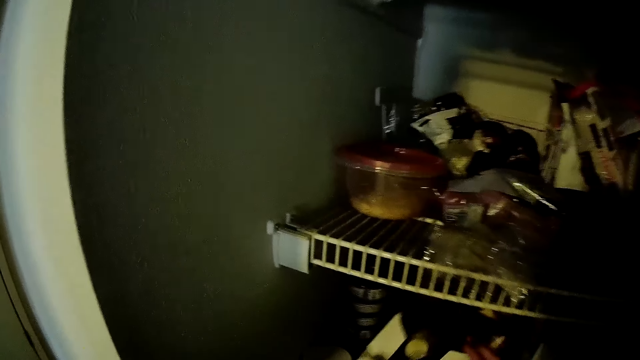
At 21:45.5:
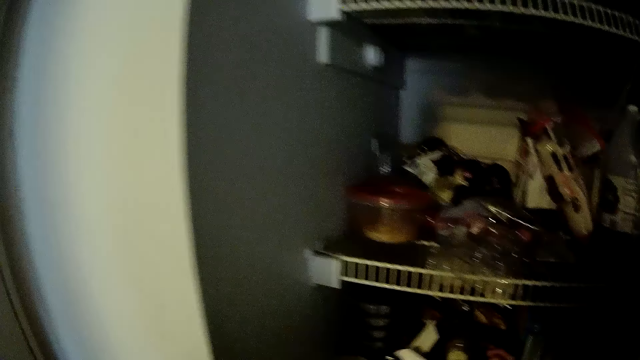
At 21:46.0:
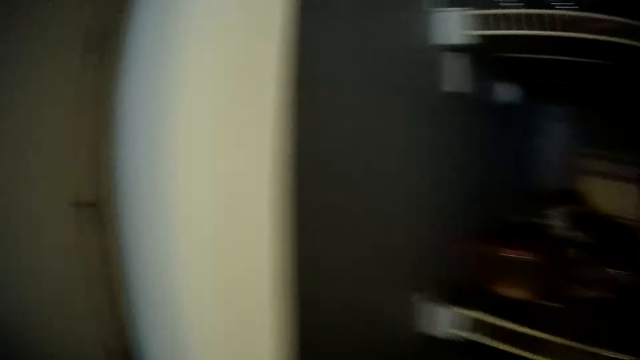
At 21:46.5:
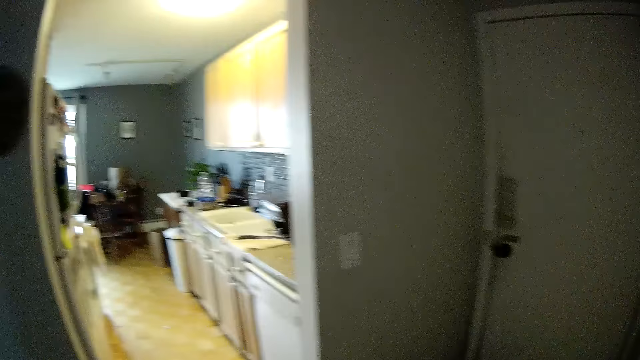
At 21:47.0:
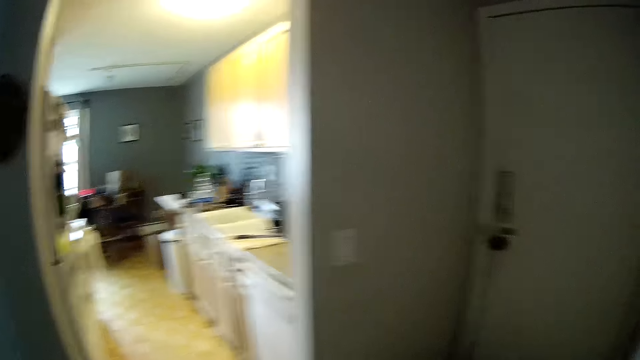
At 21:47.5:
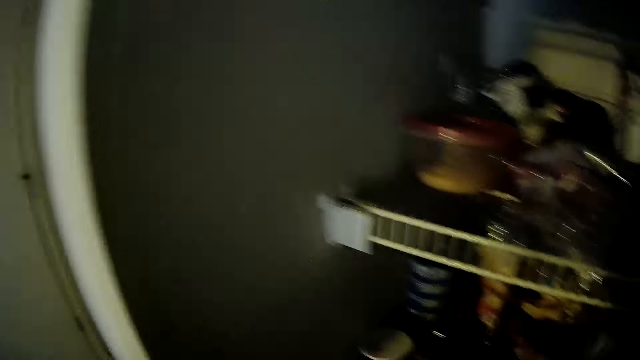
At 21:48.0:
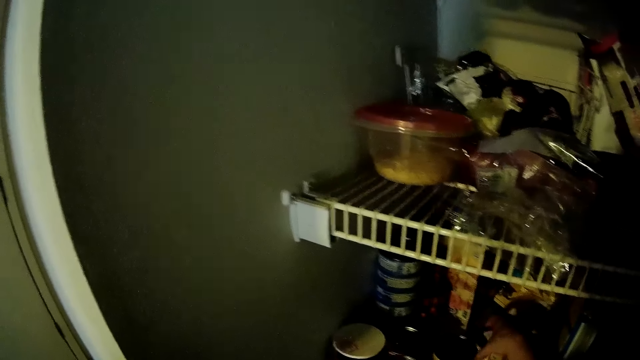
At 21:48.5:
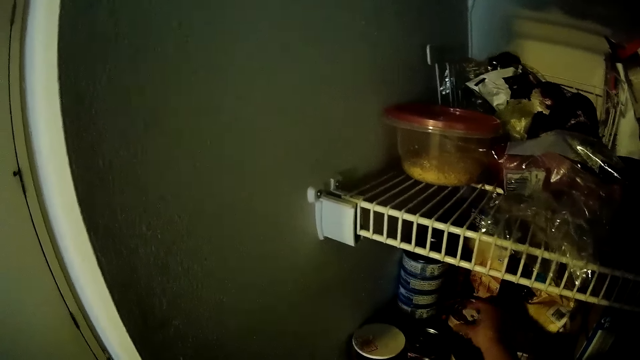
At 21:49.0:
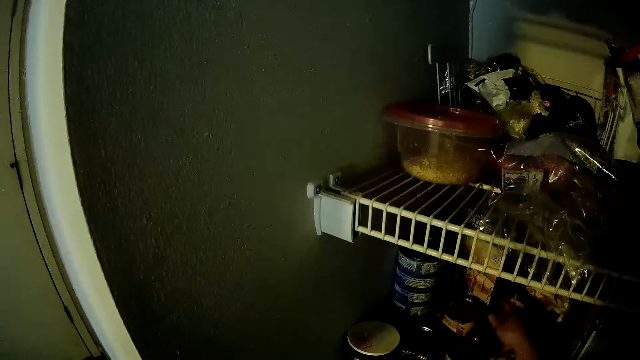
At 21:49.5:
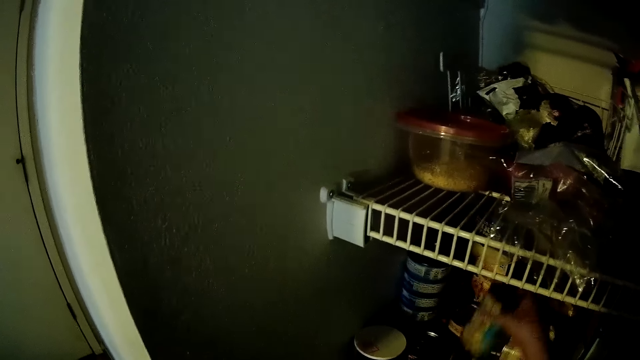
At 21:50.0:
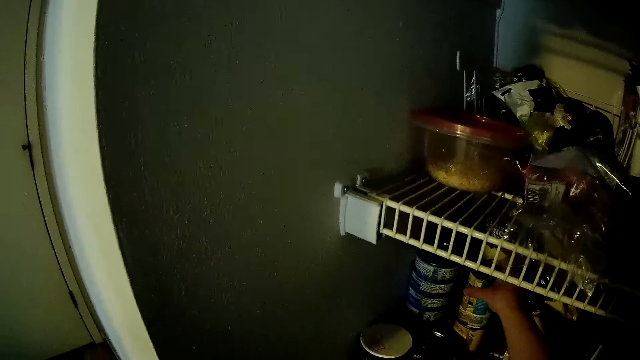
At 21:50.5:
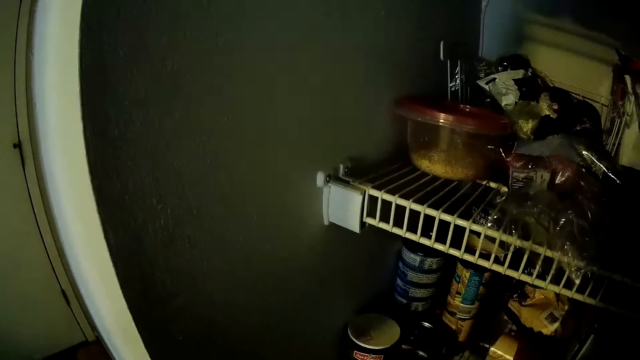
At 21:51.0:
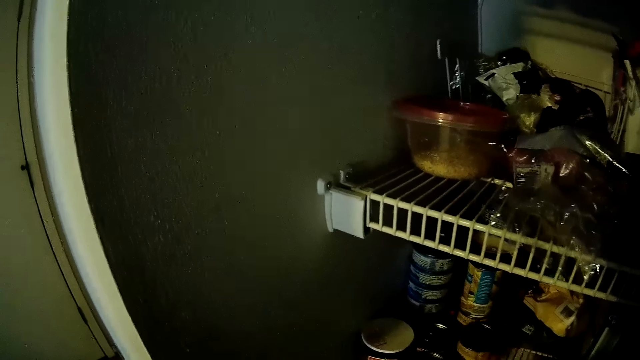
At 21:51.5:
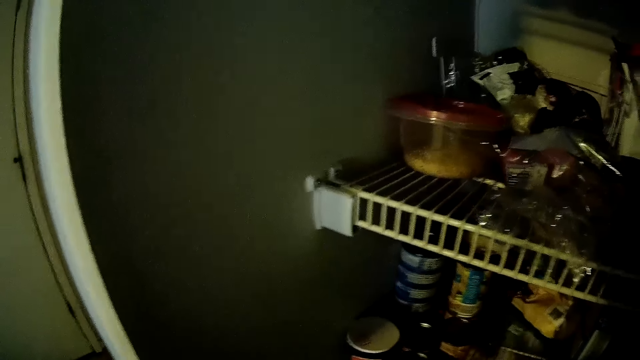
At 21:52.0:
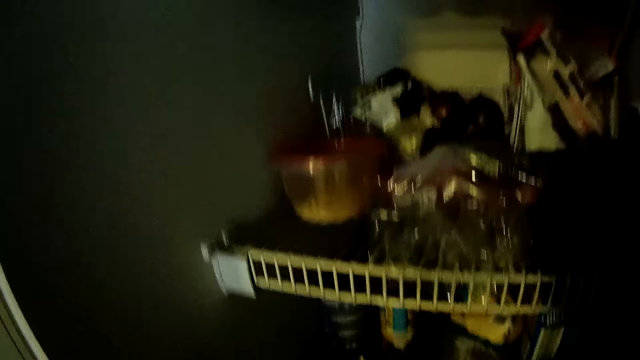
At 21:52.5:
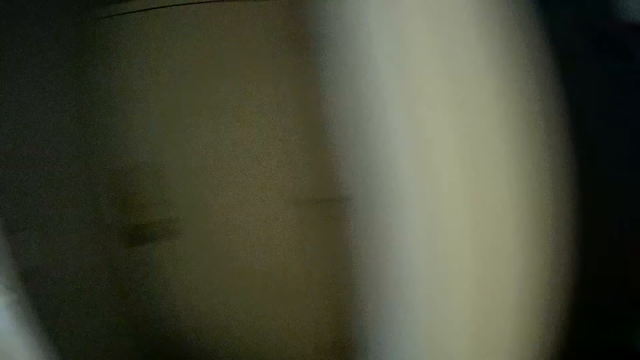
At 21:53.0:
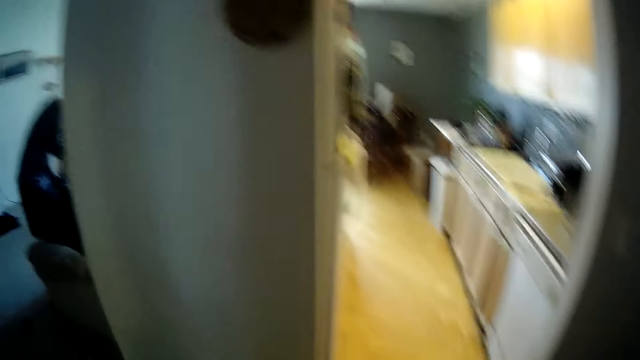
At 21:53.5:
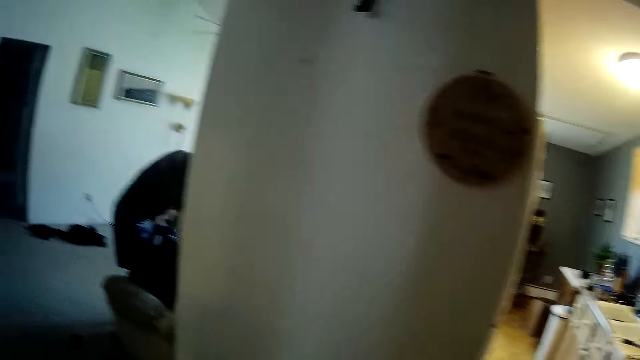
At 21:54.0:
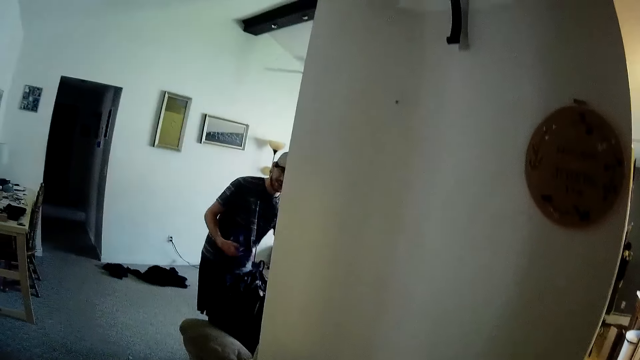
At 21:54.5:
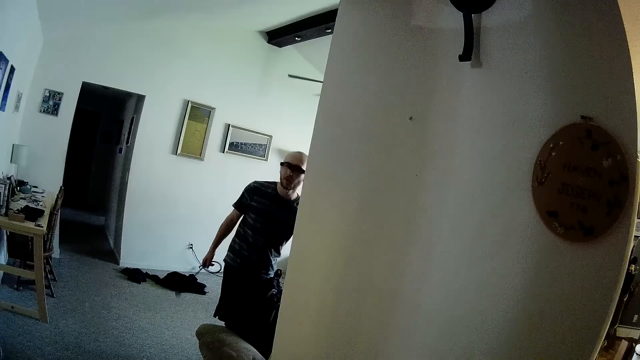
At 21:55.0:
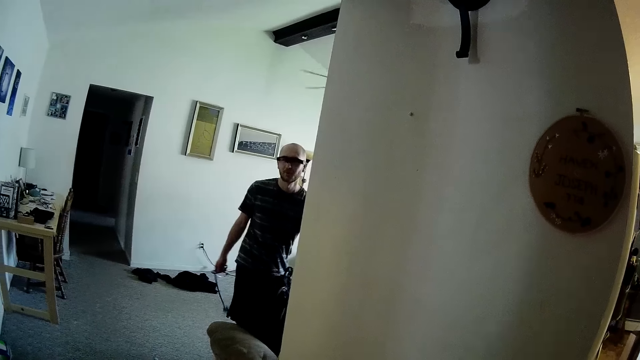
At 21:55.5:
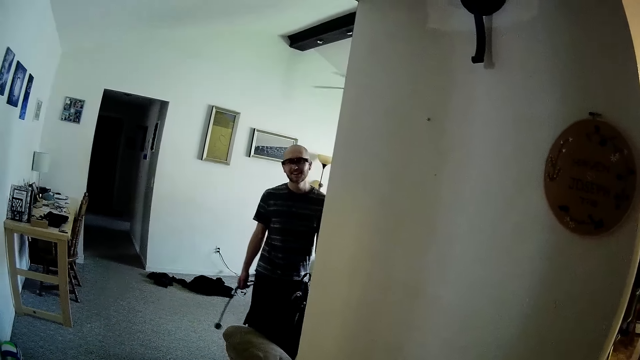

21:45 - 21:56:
The camera wearer picks a bag from the food storage with her right hand. She talks. She arranges a can in the food storage with her right hand. The man swings the cord in his right hand.

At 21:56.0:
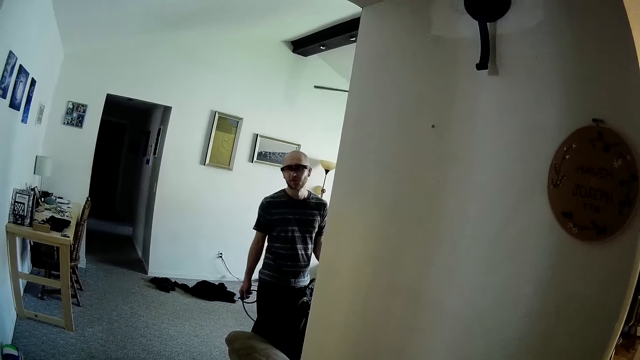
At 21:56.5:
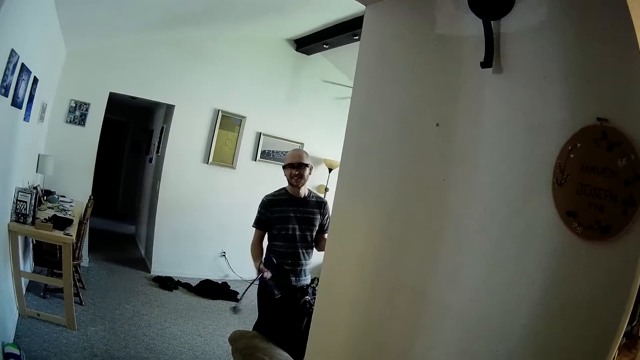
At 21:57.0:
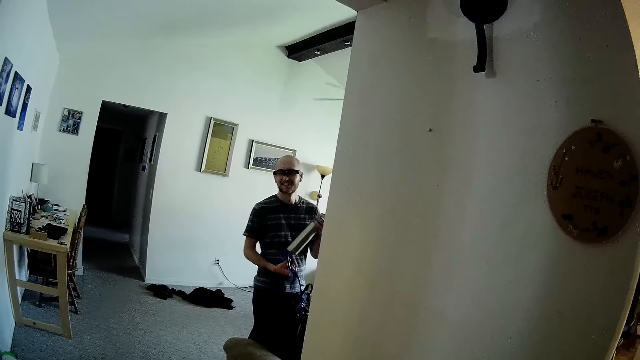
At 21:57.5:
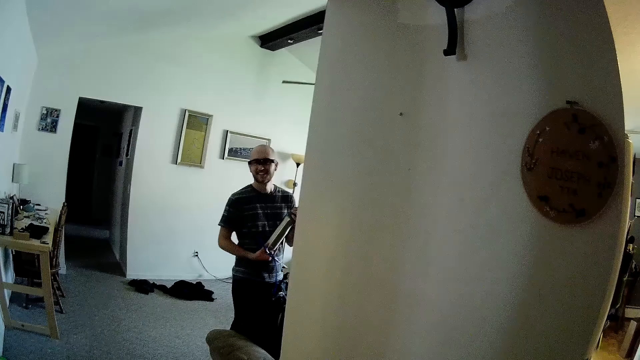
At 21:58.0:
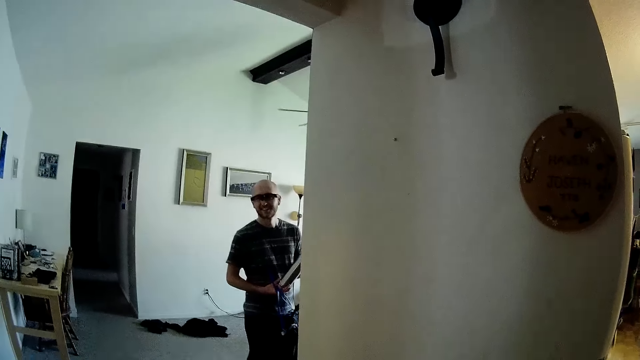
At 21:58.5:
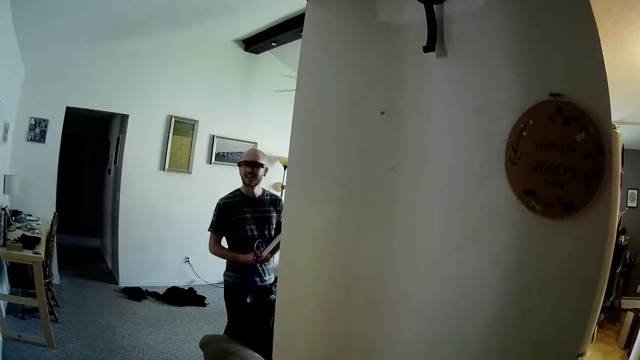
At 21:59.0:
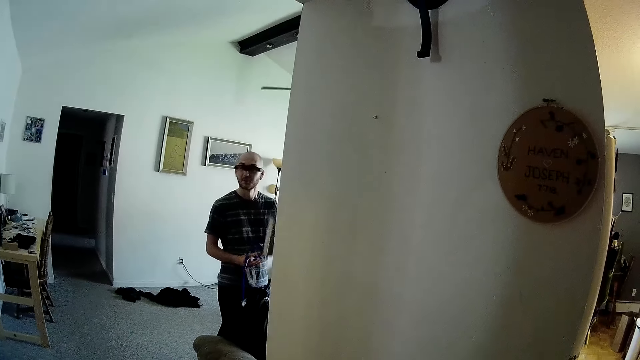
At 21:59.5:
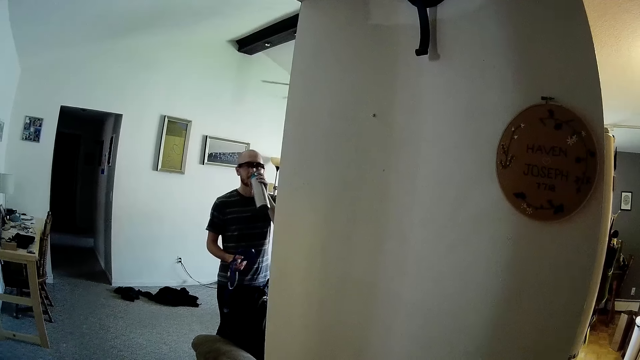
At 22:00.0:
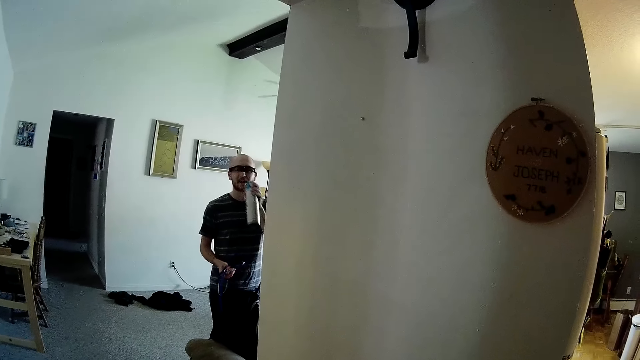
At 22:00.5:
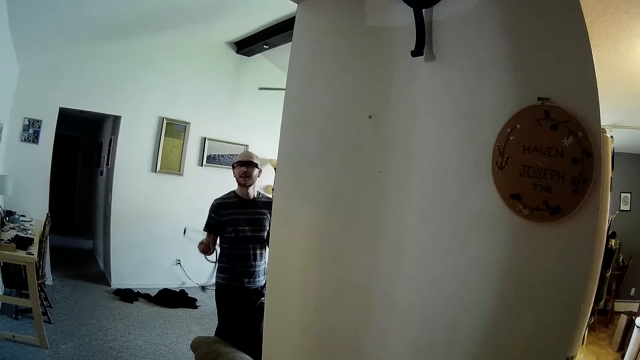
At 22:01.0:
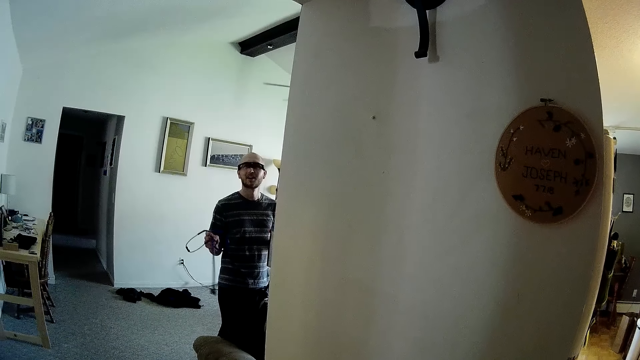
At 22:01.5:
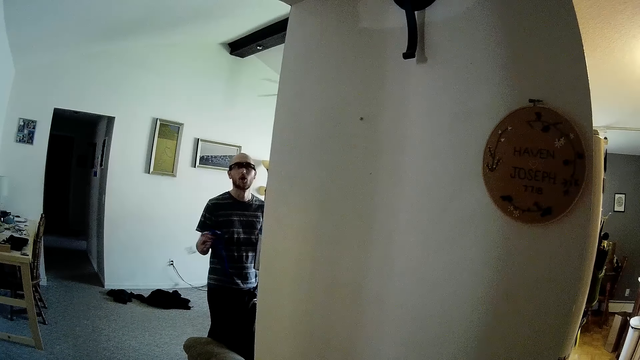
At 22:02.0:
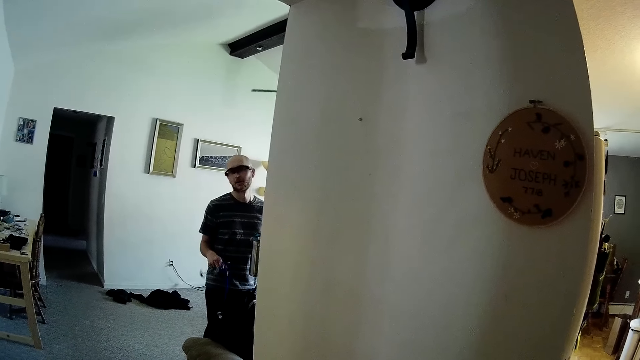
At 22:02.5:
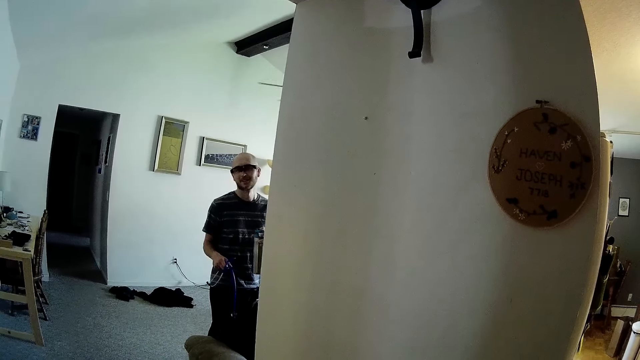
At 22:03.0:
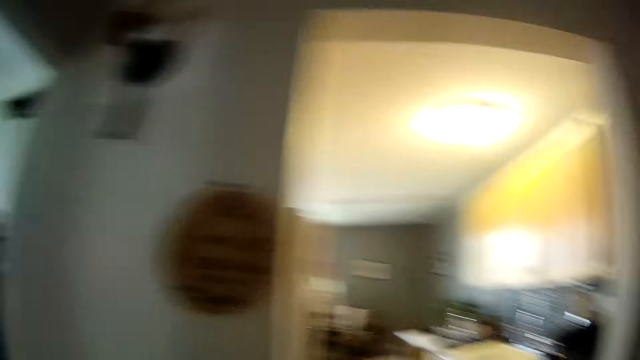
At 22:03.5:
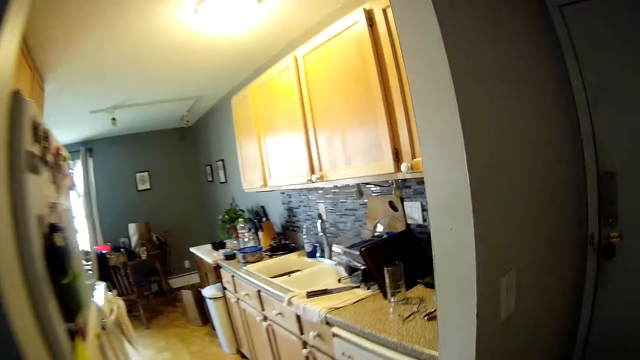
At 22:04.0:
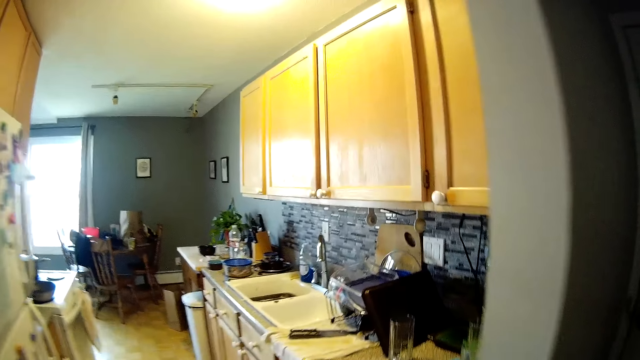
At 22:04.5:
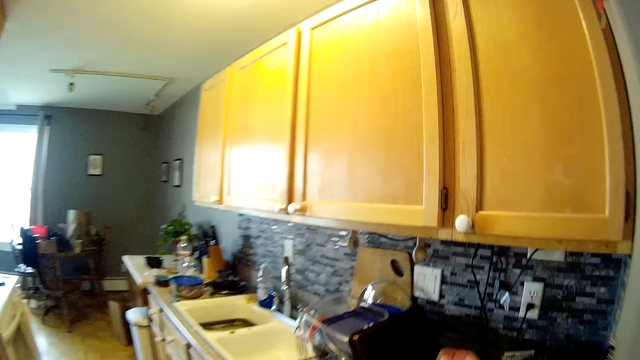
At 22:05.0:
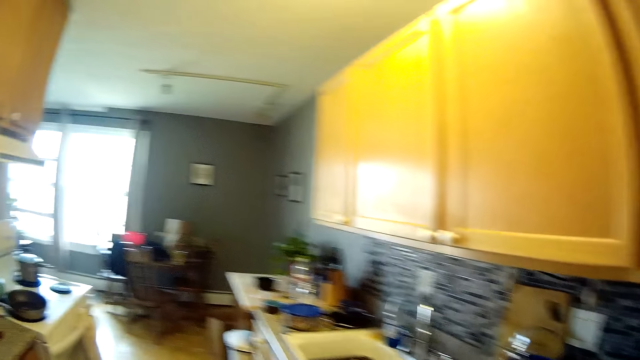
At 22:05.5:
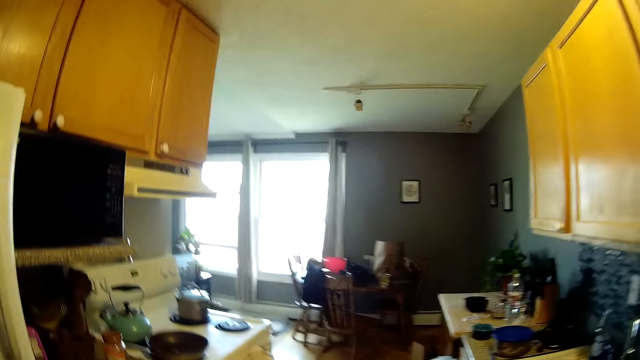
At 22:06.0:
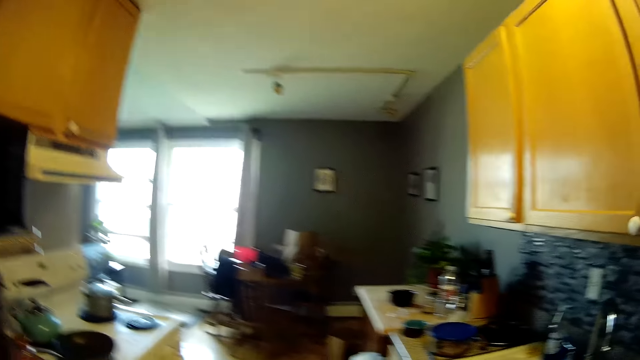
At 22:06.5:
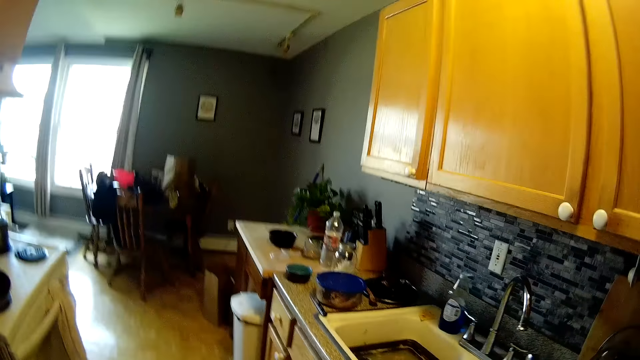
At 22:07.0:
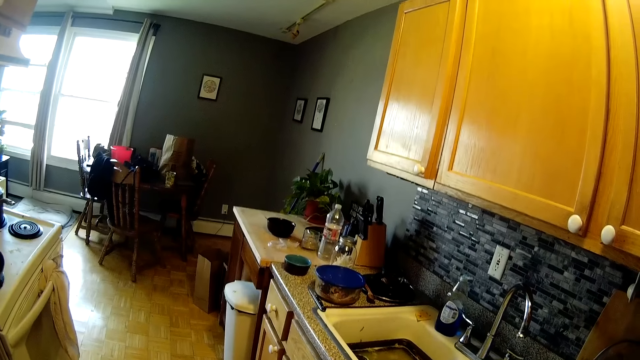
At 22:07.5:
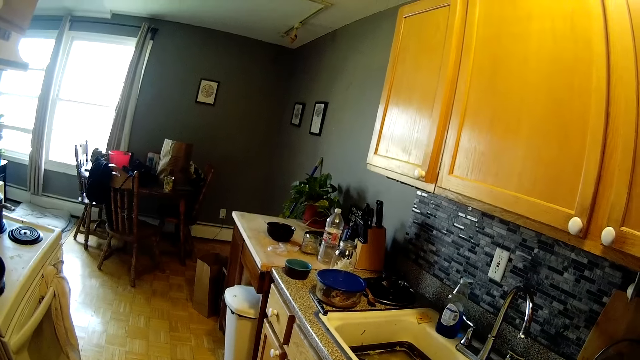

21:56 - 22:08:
The man places the bottle in his left hand on his right hand. The camera wearer talks. The man lifts the bottle in his left hand to his mouth, takes off the bottle in his left hand from his mouth, and gestures with his right hand. The camera wearer laughs. She places her right hand on a cabinet. She walks.
